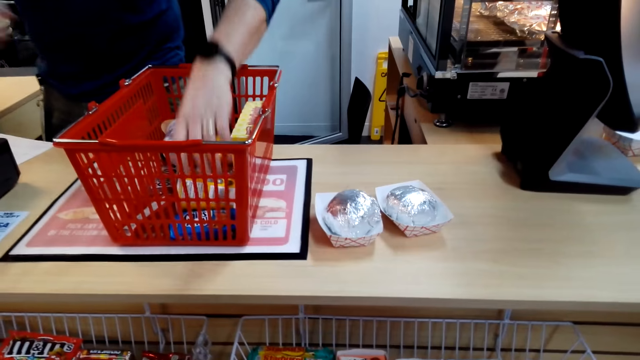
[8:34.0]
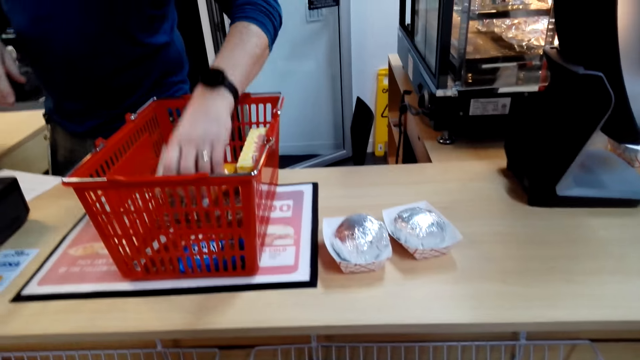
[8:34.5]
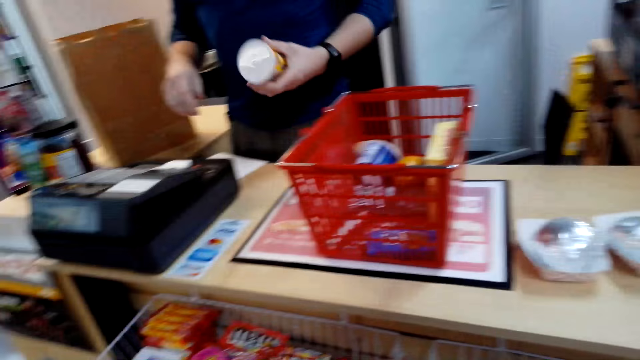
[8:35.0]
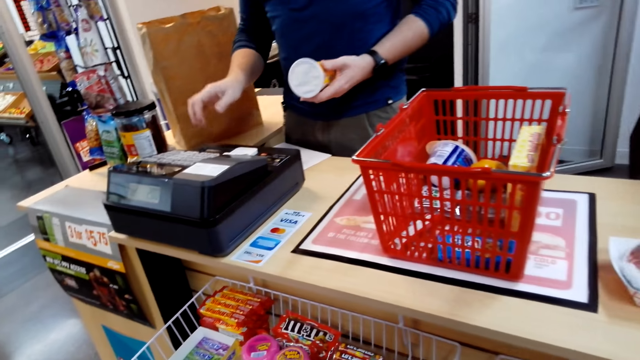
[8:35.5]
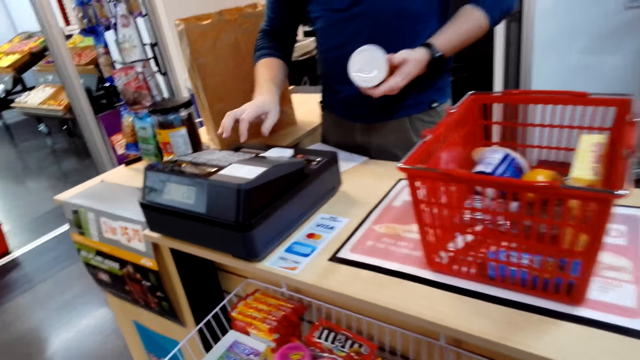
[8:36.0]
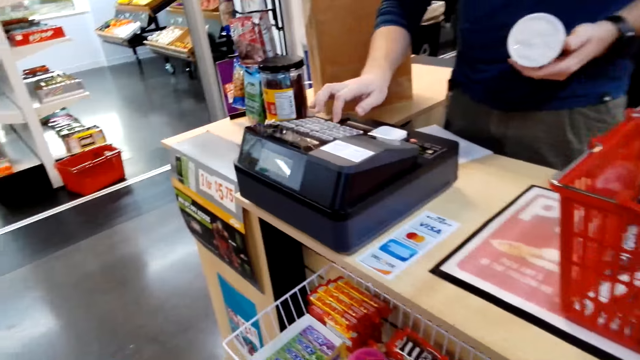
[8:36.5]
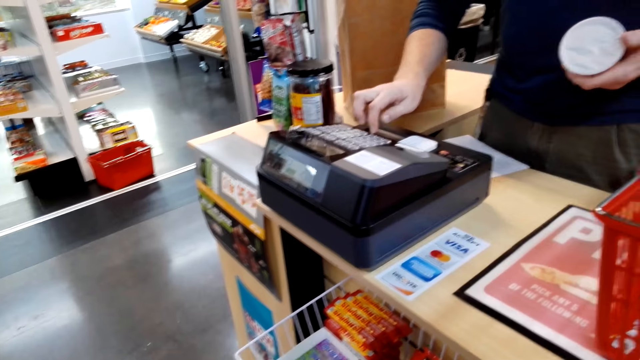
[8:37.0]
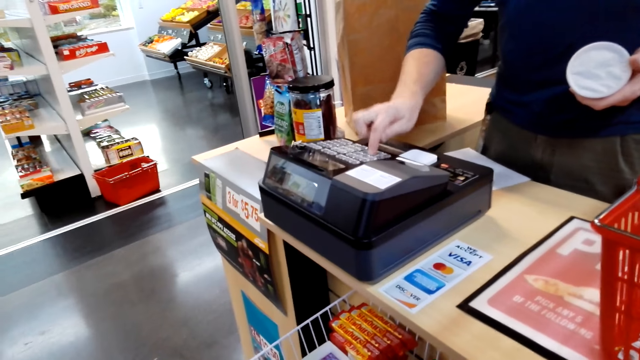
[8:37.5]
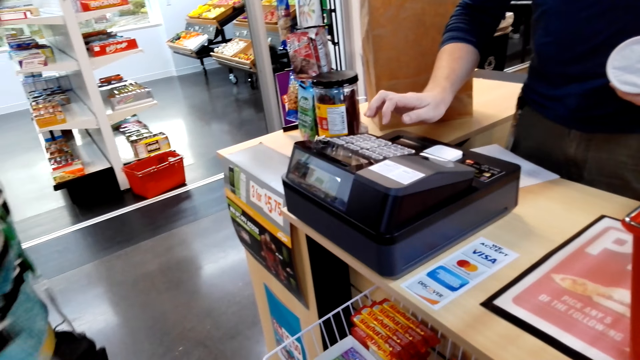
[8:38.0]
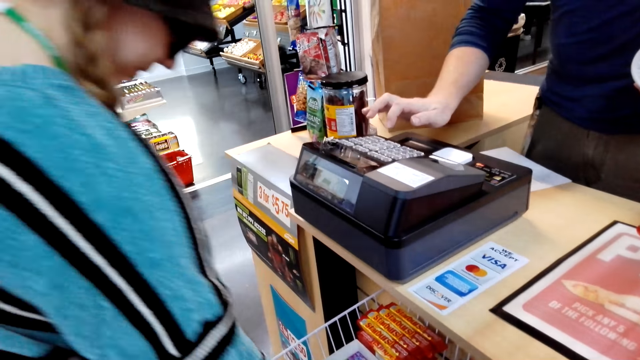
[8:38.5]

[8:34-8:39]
A man takes an item and holds the yoghurt. The man presses the teller and operates on the machine.

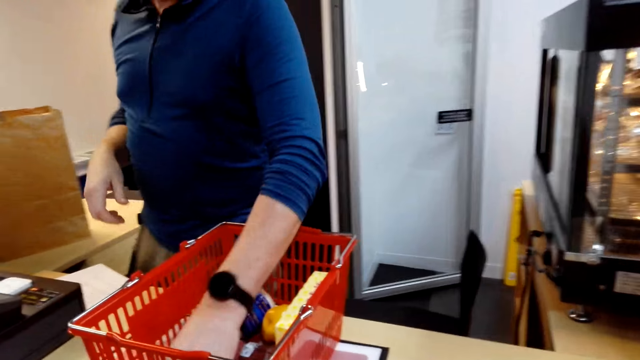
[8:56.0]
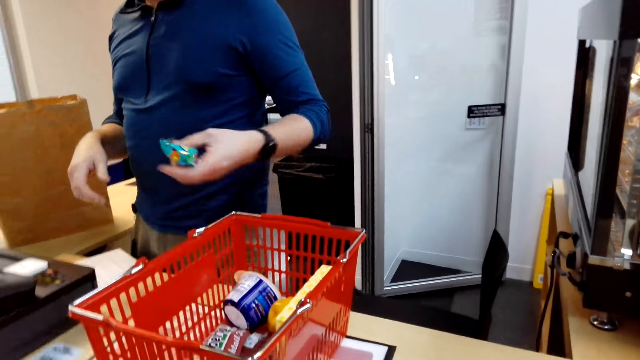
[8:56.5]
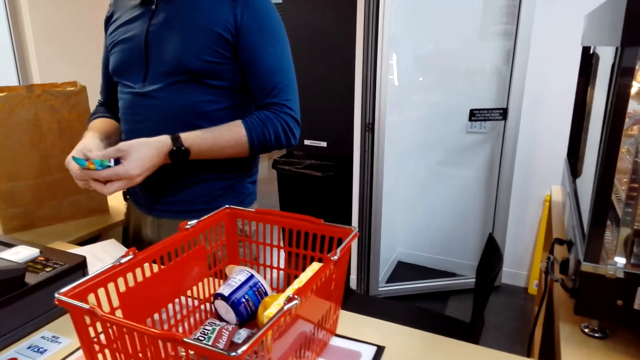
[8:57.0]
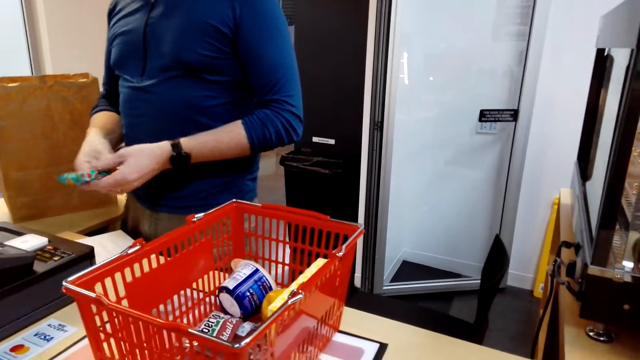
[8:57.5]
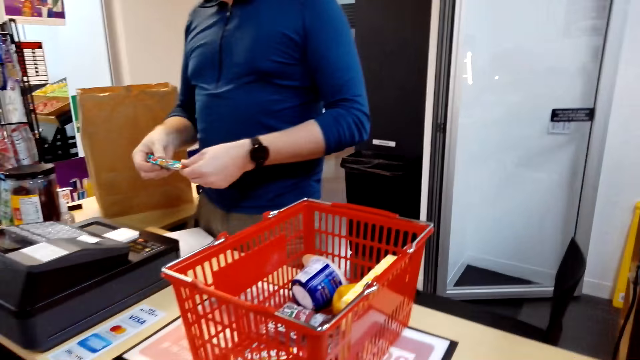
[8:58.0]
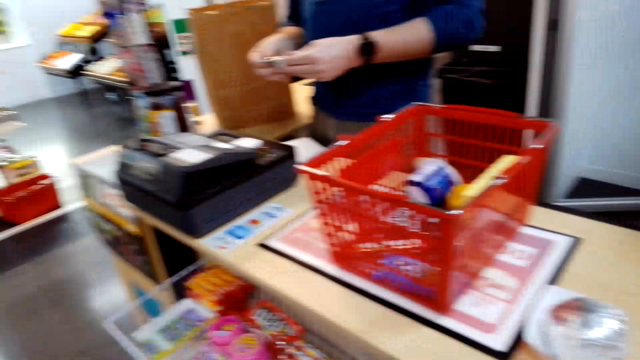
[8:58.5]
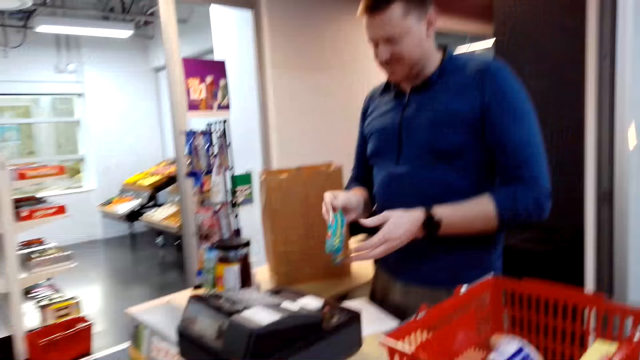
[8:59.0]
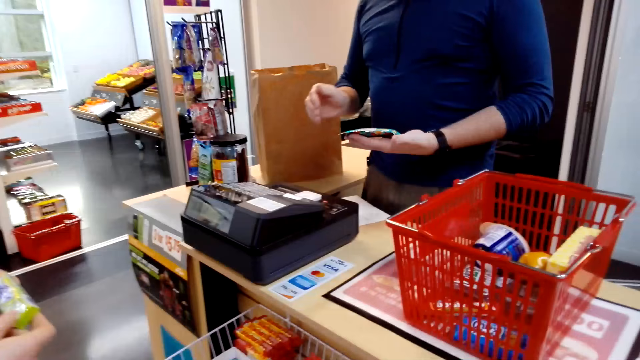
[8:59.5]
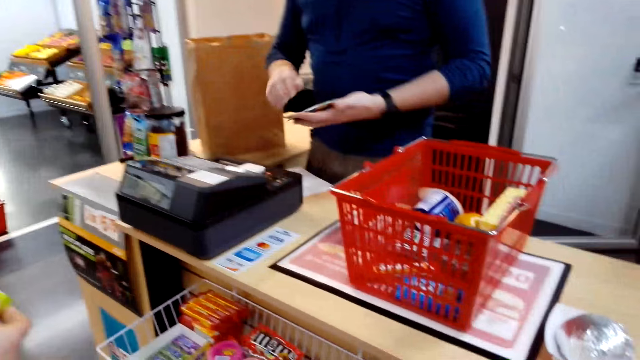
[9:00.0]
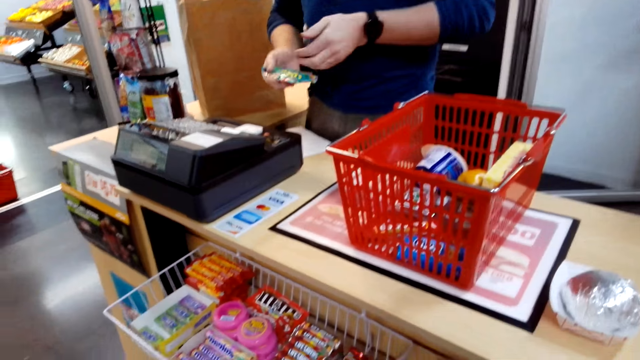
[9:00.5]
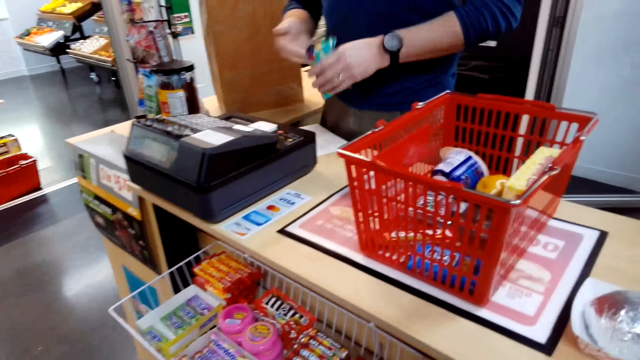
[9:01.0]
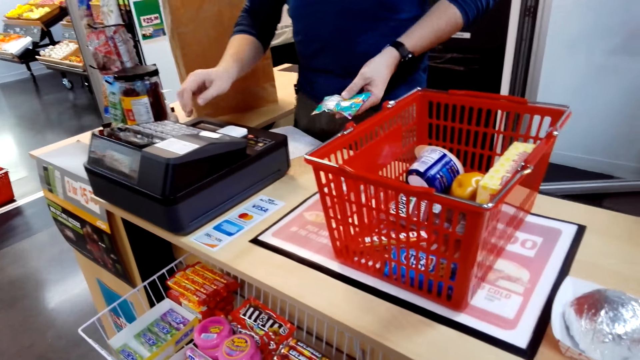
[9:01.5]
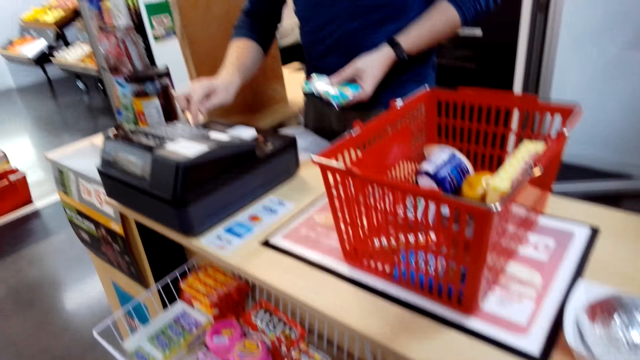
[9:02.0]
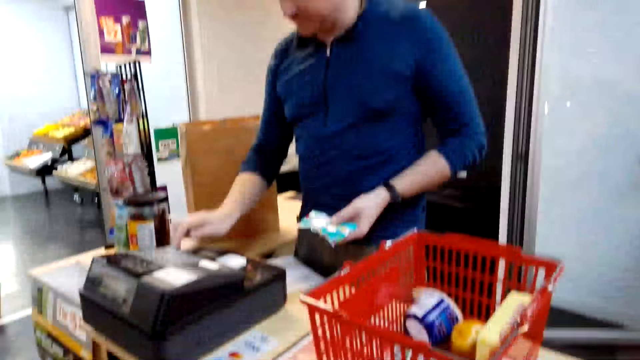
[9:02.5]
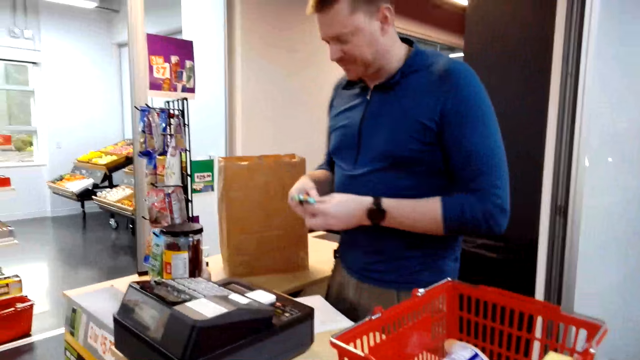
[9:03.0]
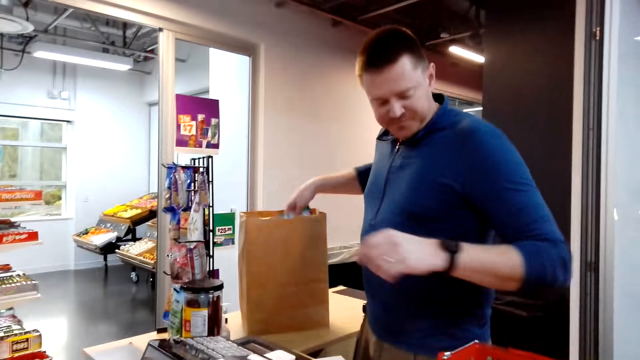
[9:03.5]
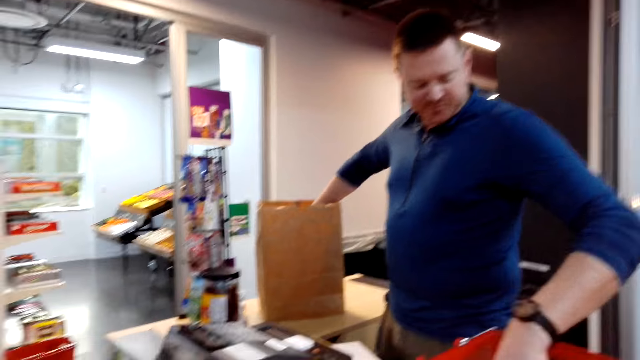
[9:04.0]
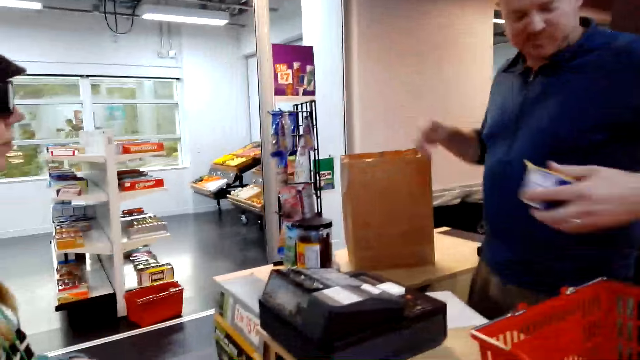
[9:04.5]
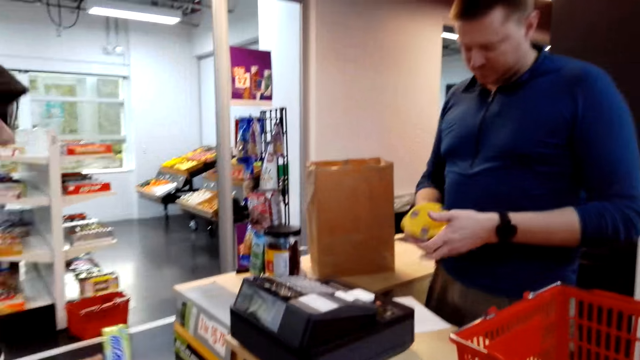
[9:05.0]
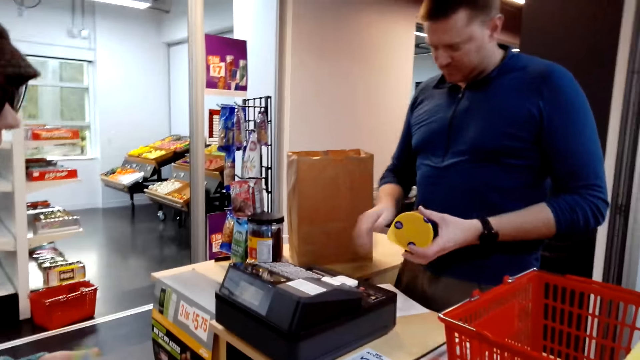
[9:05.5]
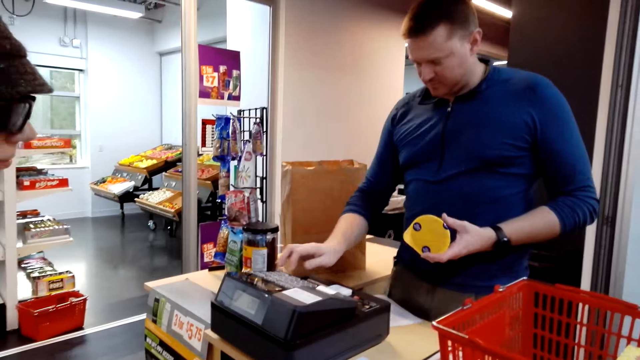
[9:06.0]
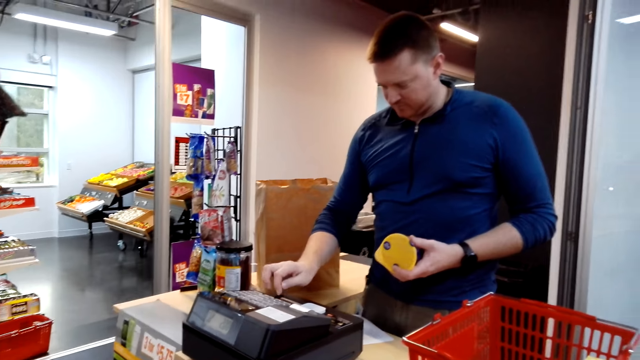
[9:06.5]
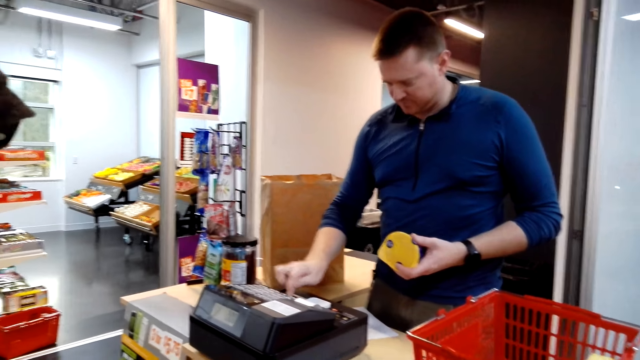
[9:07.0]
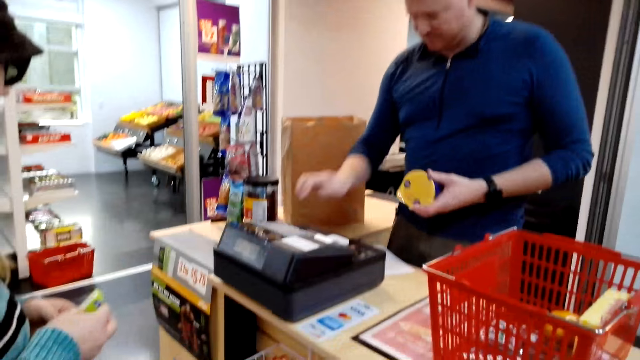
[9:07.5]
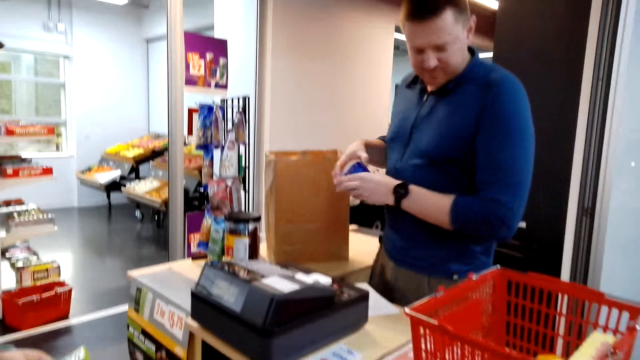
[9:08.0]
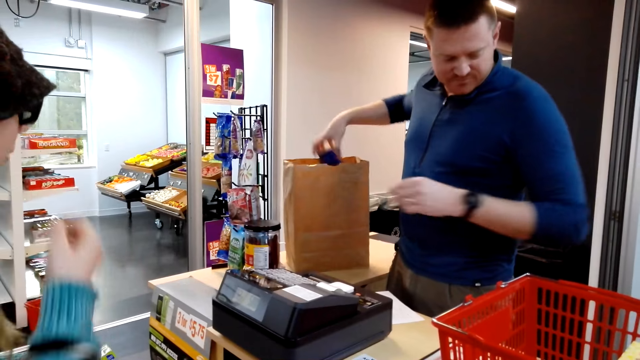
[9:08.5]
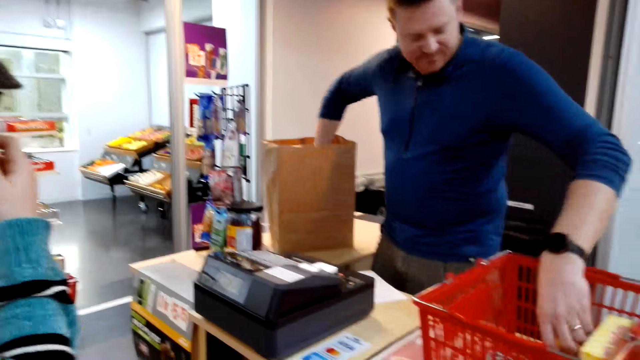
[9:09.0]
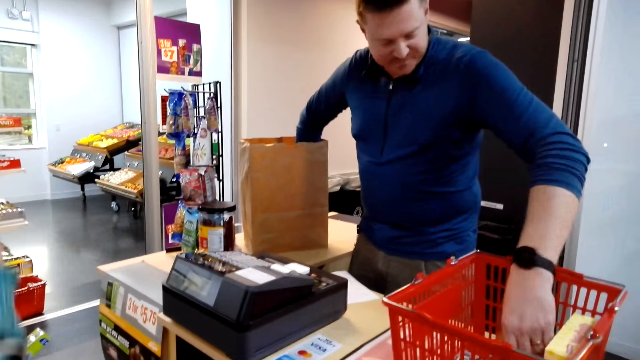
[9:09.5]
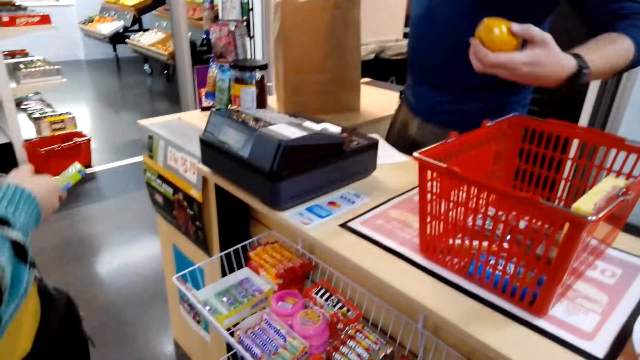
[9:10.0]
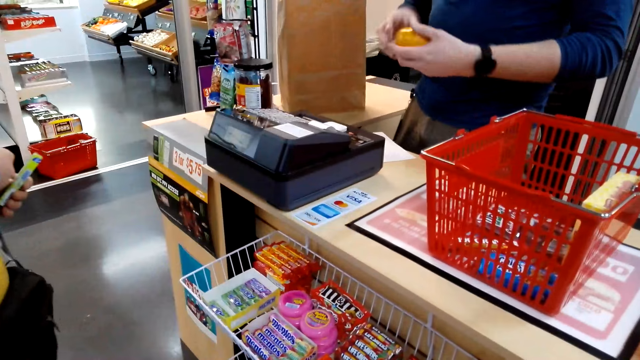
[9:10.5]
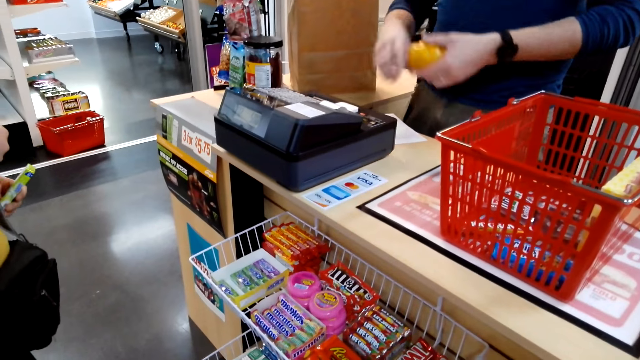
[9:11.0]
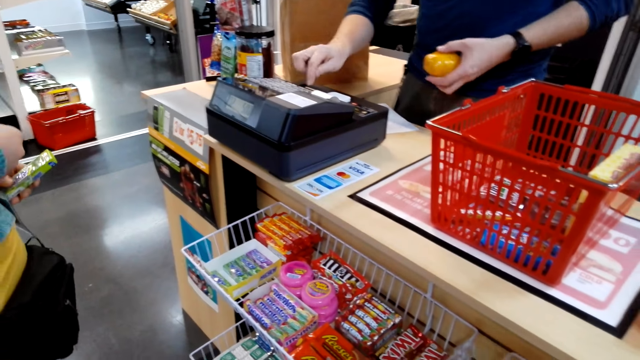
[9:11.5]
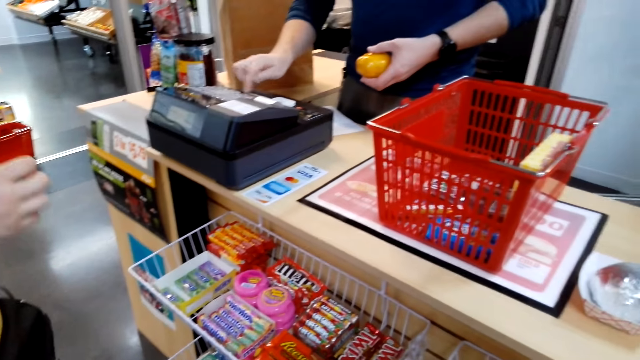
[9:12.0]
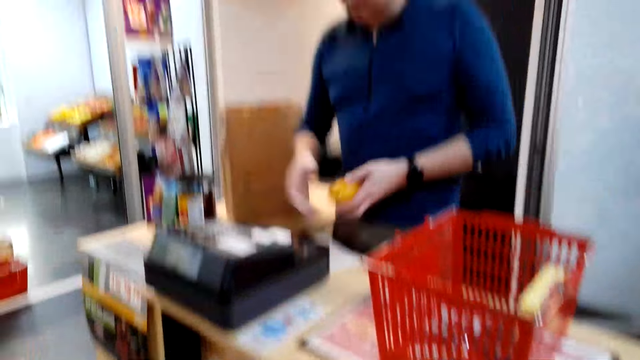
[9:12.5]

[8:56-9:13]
The man takes an item. The man holds the sachet with both hands and holds the sachet with the left hand. The man presses the teller, puts the item in the pocket and takes an item. The man puts the sachet in the paper bag. The man presses the teller, holds the product and puts the item in the pocket. The man takes an item, puts the product in the paper bag and presses the teller.
